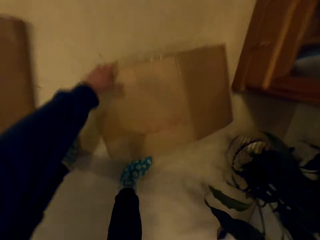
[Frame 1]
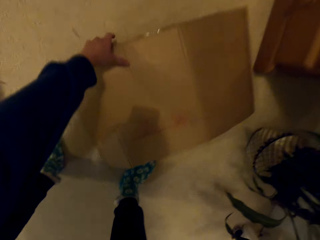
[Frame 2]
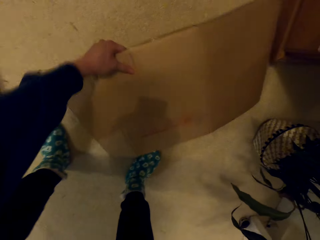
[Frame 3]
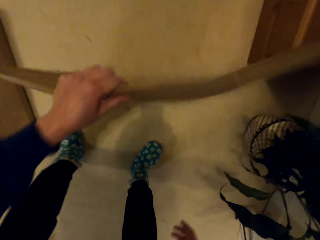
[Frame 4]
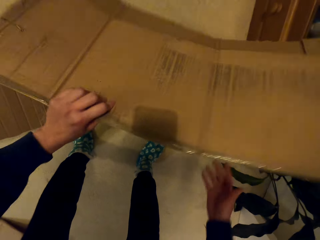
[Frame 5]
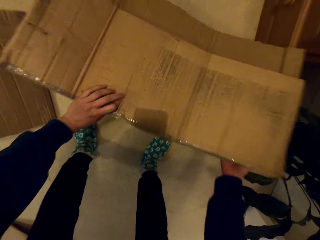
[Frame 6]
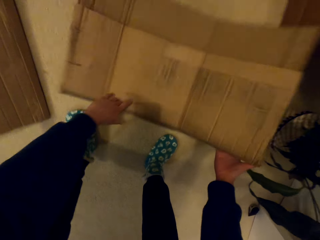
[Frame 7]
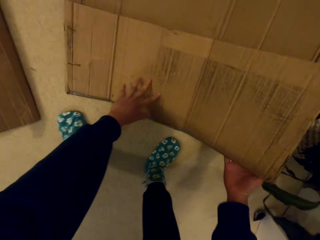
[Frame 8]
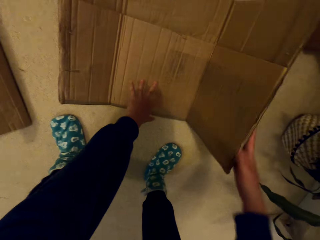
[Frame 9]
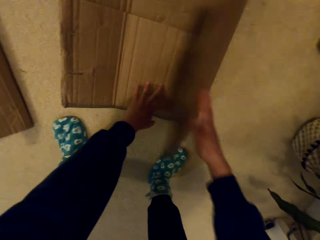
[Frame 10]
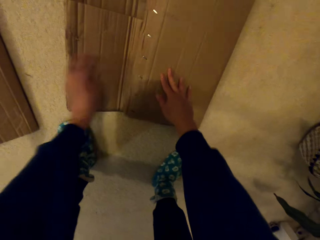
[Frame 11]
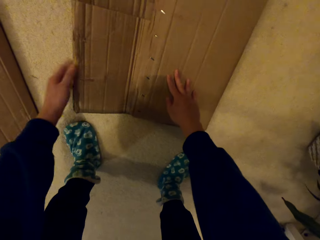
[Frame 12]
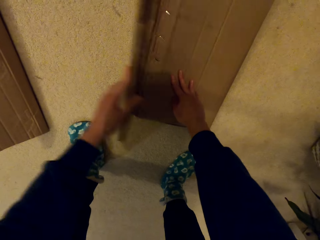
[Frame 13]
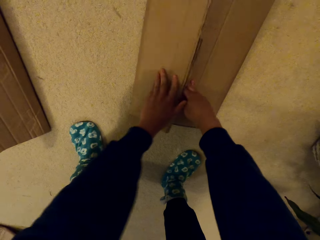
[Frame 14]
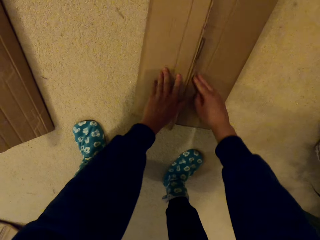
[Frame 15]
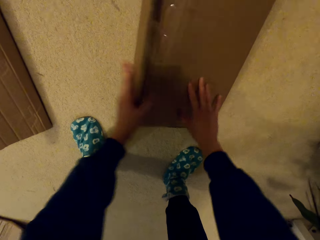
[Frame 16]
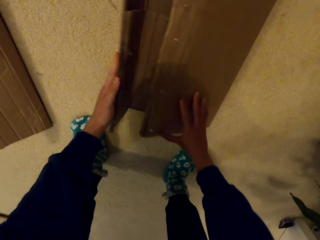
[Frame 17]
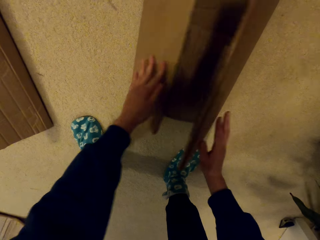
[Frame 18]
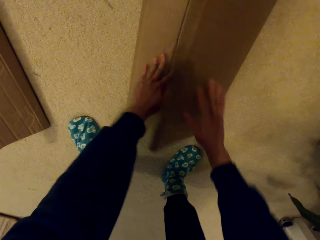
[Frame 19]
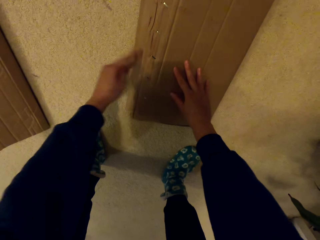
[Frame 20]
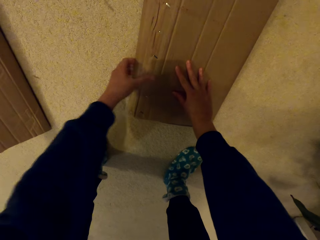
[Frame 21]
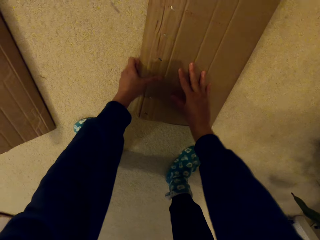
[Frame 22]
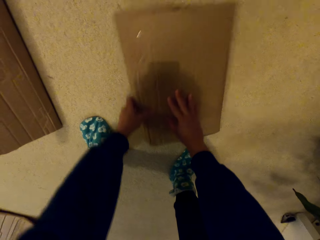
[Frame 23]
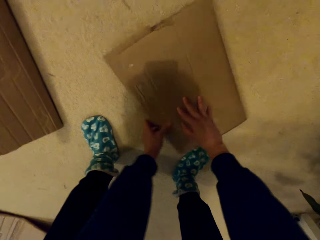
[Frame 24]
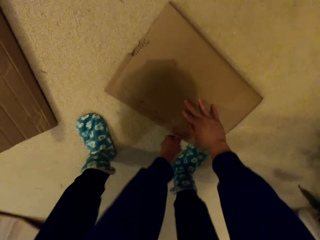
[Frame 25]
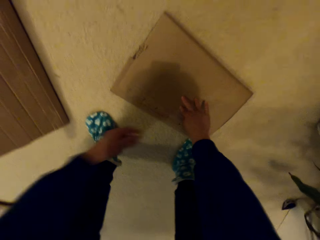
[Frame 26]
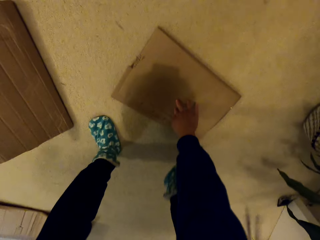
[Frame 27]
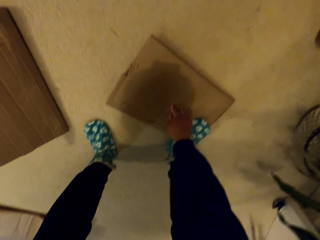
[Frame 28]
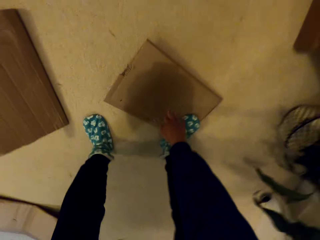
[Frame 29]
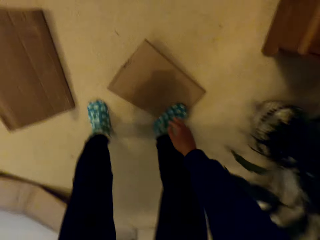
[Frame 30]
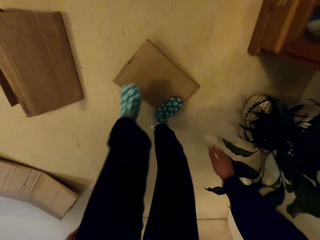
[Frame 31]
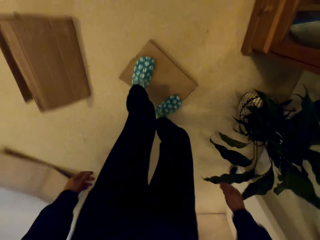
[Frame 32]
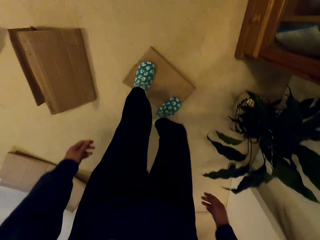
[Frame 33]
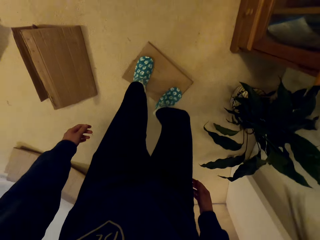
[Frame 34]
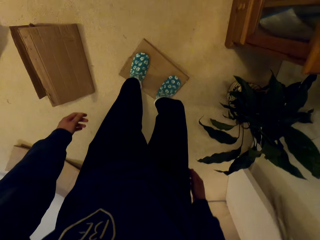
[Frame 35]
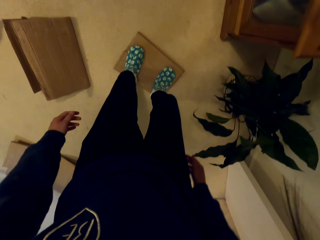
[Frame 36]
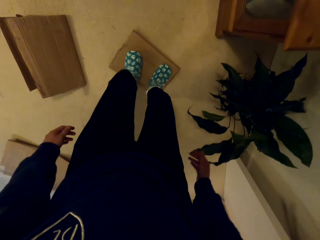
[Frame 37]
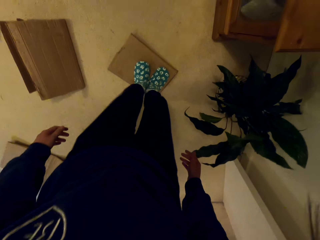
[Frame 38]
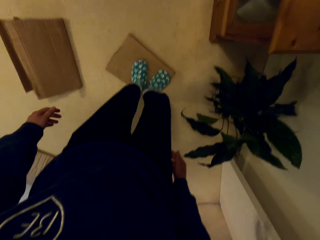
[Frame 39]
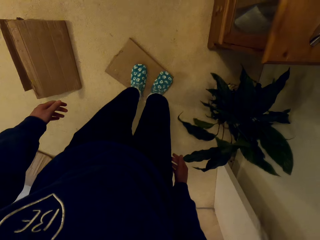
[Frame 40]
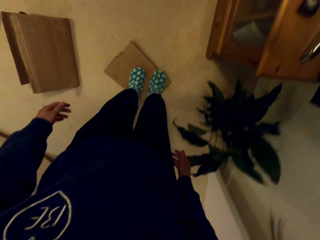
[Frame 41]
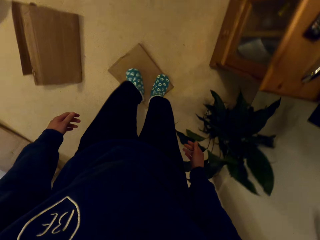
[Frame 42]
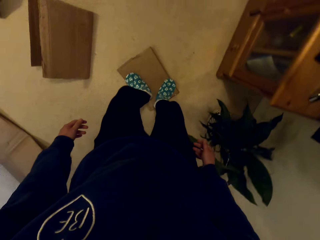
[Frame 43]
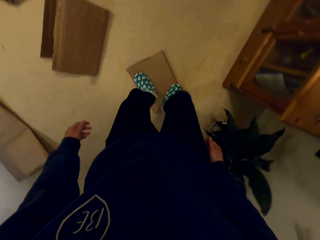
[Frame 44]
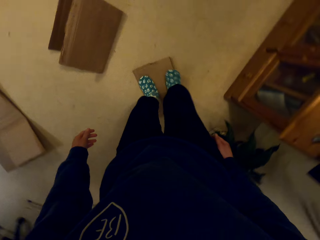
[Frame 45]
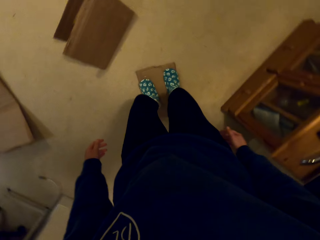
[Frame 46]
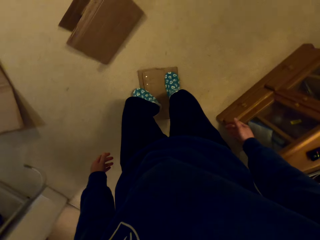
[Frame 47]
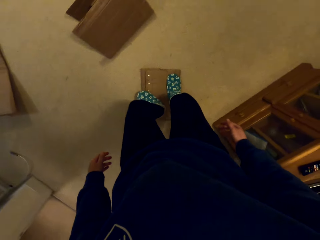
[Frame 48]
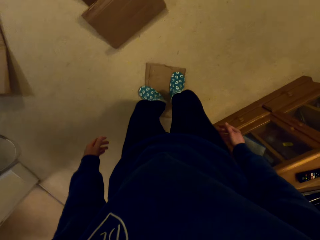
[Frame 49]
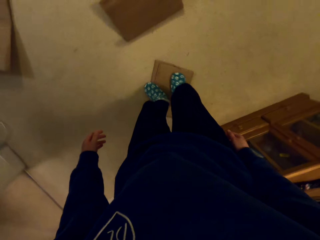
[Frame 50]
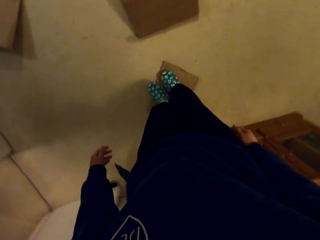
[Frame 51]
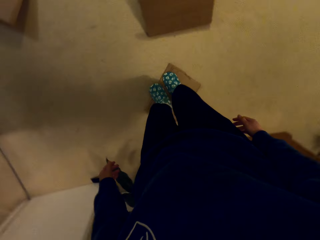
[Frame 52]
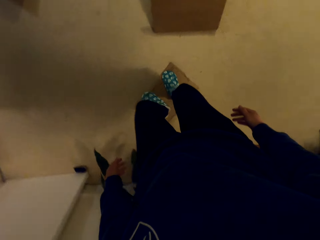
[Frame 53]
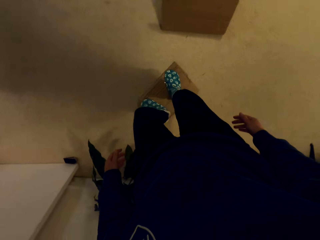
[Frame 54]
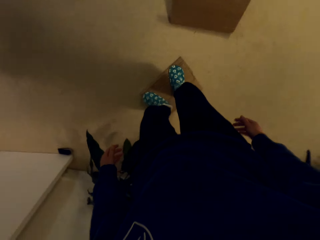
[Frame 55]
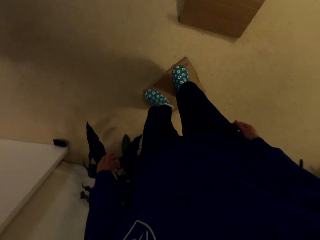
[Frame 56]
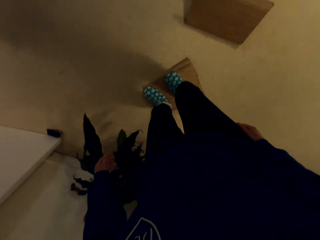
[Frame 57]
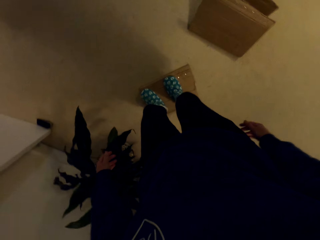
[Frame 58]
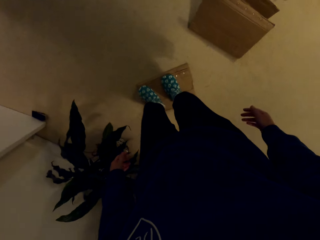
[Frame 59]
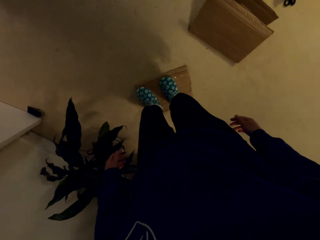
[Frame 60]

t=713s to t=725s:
The camera wearer picks up the box from the floor. They place the box on the floor. They fold the box with hands. They step on the box.

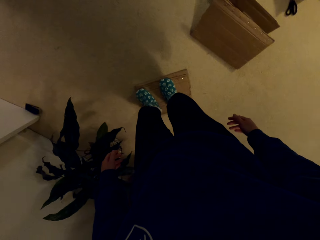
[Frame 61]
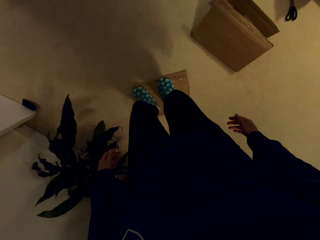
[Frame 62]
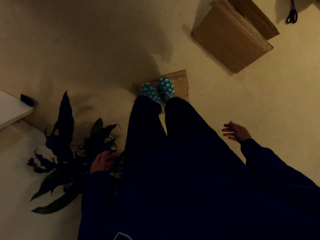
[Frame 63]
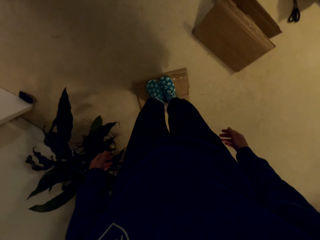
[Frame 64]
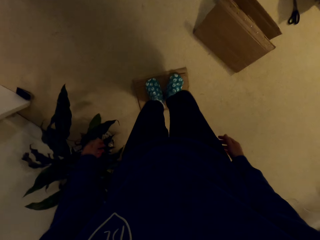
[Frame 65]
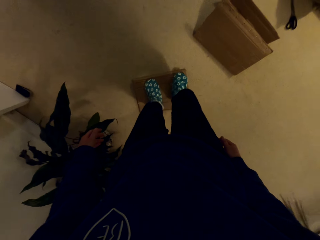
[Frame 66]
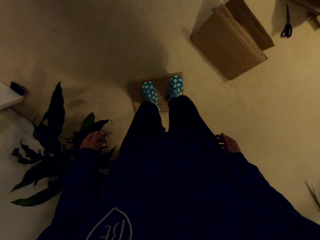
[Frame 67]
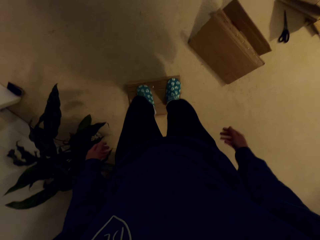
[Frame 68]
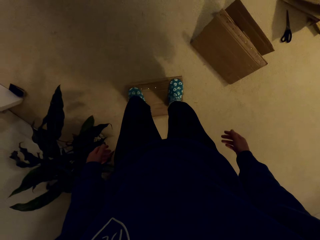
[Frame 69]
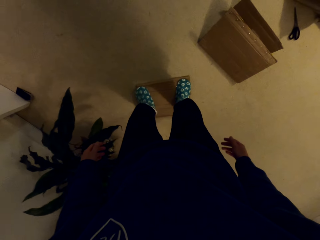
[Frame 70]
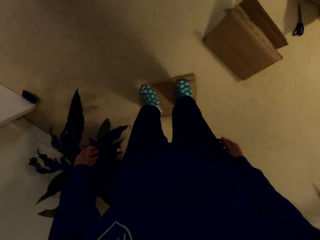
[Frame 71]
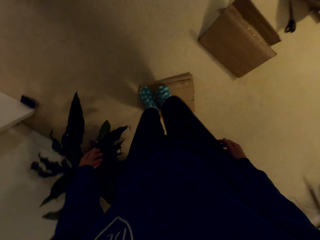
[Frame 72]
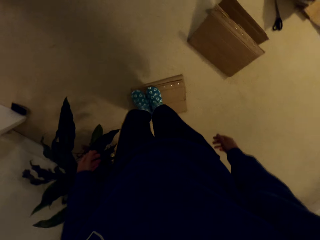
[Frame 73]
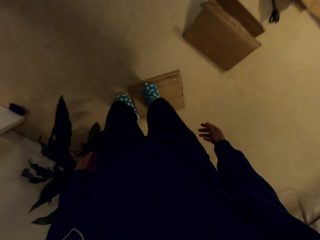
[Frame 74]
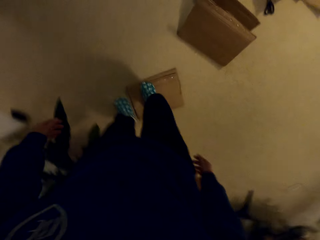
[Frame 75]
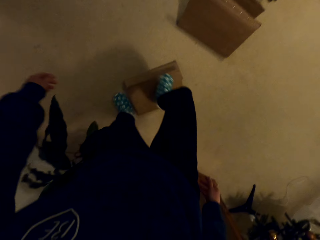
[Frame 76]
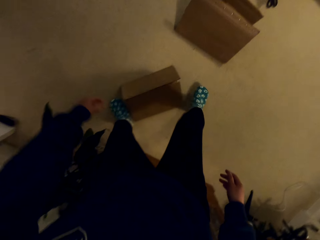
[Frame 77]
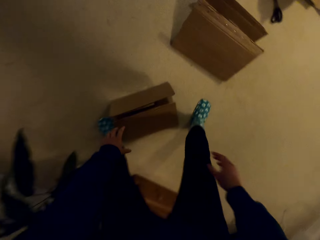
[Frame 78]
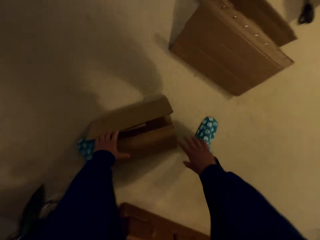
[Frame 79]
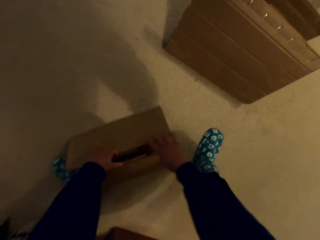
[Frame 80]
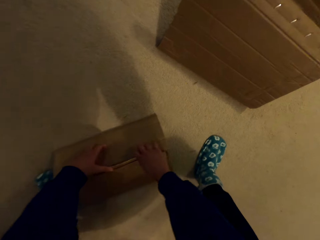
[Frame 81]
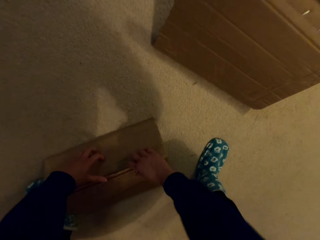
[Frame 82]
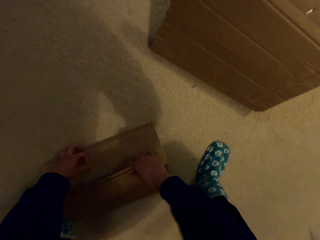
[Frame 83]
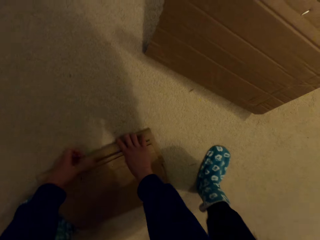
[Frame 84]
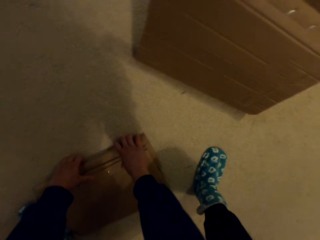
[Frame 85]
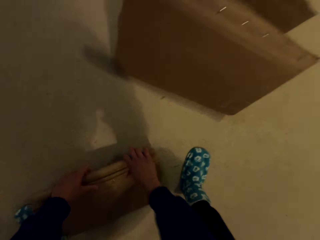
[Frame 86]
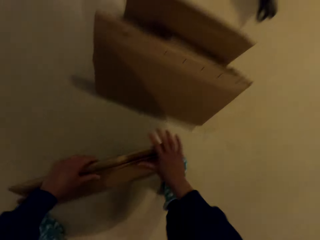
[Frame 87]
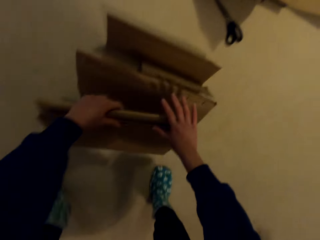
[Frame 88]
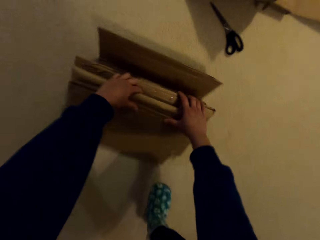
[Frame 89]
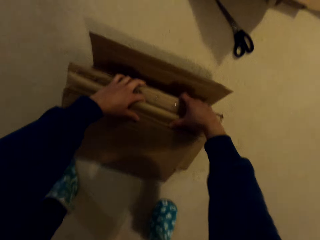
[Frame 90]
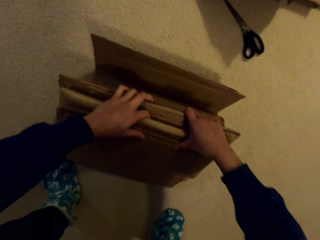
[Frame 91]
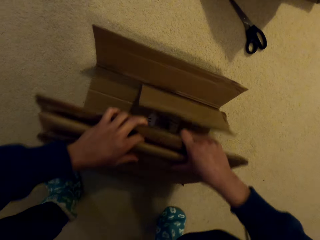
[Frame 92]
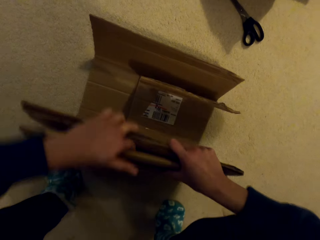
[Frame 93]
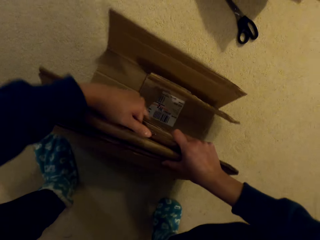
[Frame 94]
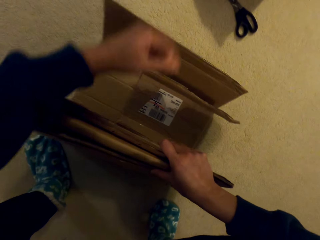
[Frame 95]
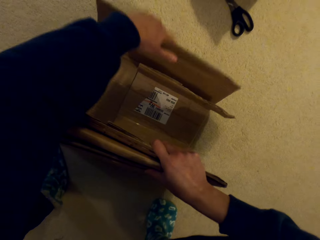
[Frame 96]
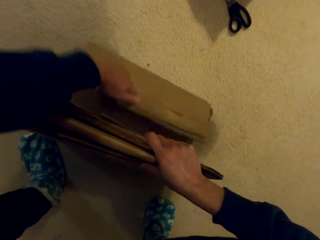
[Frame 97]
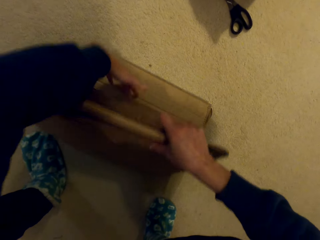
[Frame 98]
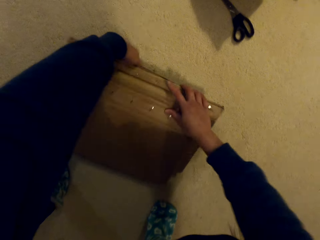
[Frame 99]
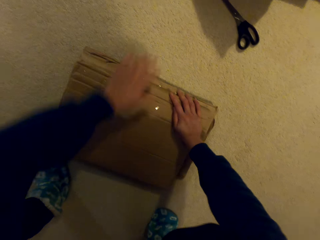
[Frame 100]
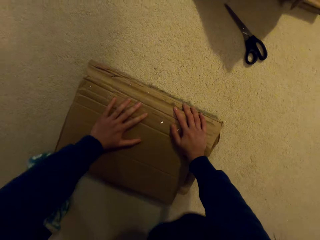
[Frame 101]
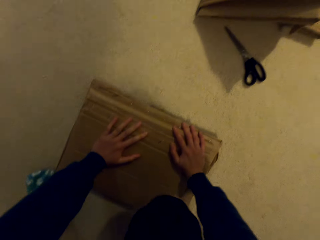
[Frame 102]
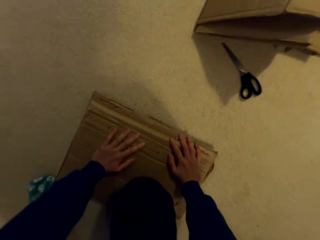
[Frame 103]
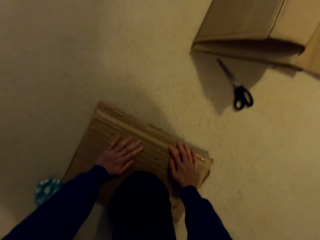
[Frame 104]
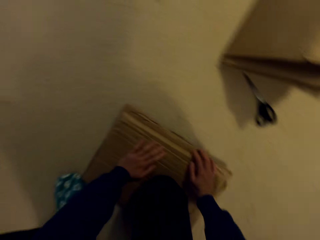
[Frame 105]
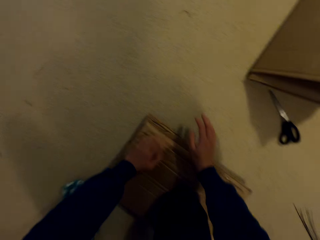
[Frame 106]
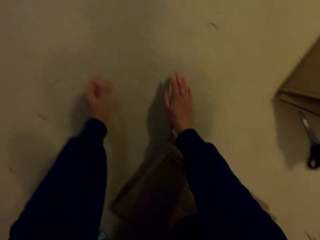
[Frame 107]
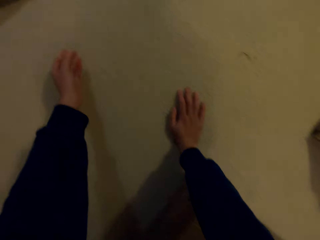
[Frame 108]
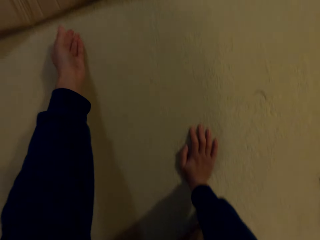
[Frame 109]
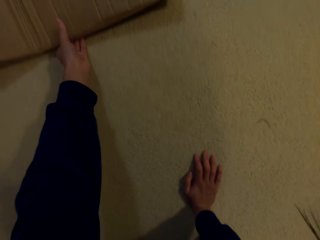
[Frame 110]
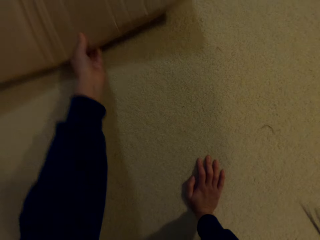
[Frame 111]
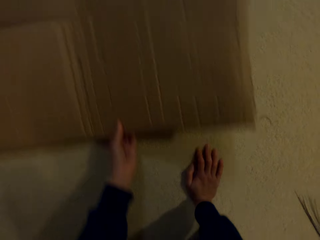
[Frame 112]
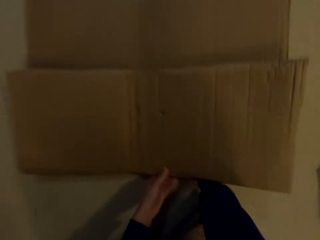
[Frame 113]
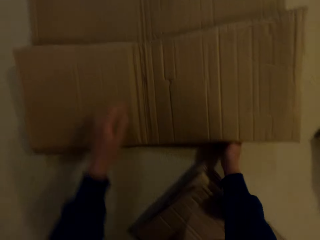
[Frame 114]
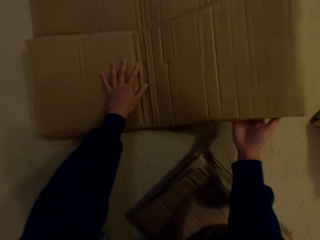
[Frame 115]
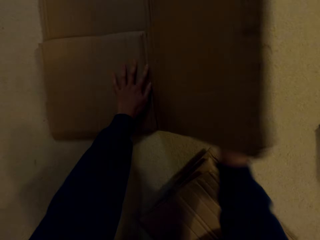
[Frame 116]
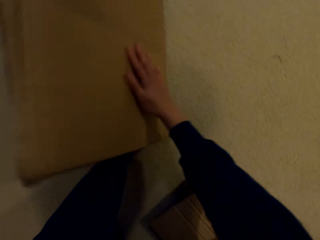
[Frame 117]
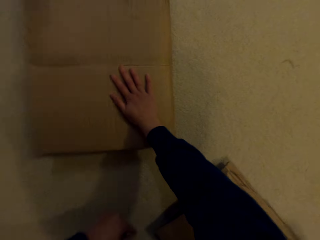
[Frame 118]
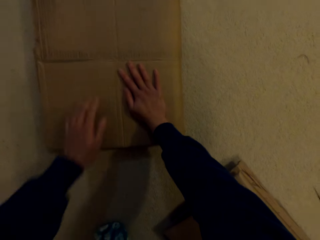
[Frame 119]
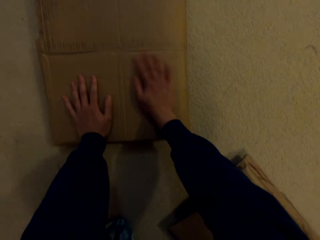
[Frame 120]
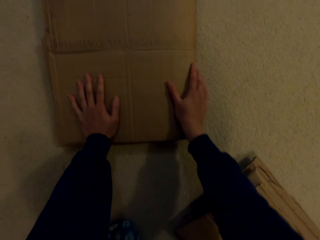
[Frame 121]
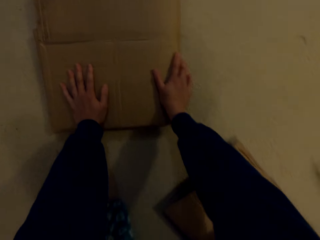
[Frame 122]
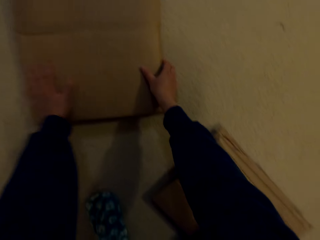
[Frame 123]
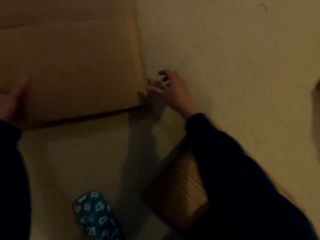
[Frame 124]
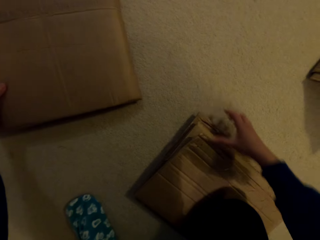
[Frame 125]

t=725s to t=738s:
The camera wearer picks up the box from the floor. They hold the boxes together. They place the box on the floor. They pull the box on the floor. They fold the box with hands.
